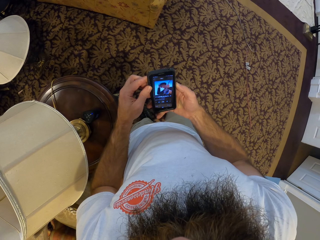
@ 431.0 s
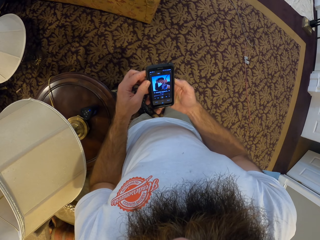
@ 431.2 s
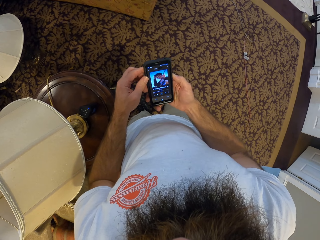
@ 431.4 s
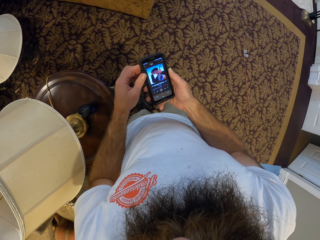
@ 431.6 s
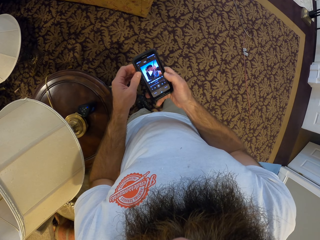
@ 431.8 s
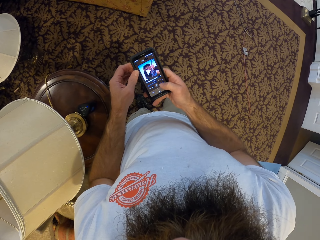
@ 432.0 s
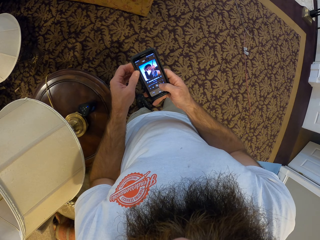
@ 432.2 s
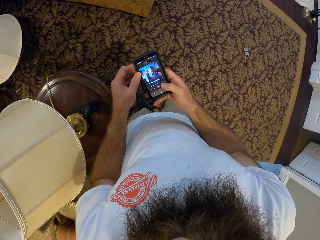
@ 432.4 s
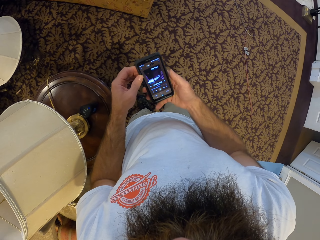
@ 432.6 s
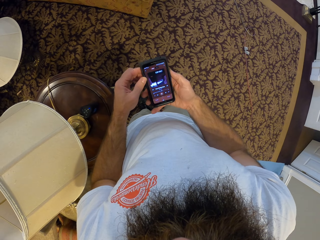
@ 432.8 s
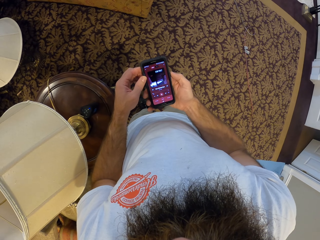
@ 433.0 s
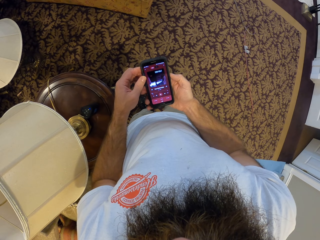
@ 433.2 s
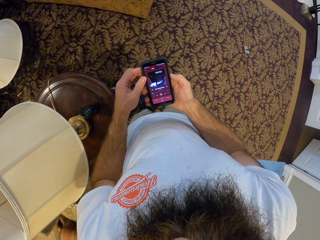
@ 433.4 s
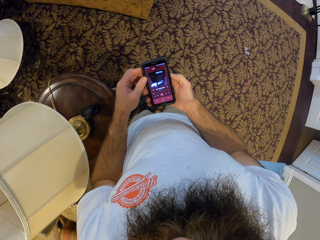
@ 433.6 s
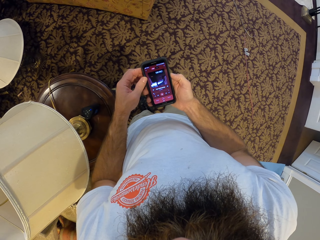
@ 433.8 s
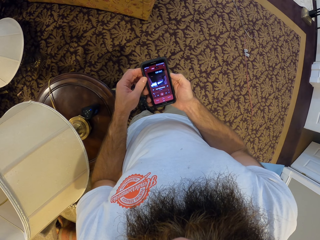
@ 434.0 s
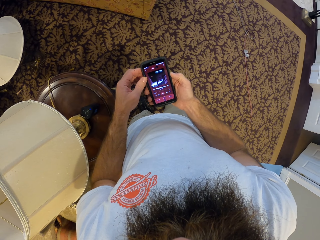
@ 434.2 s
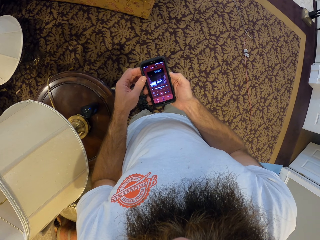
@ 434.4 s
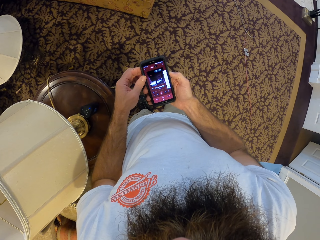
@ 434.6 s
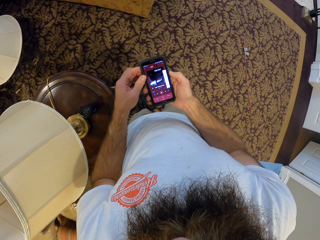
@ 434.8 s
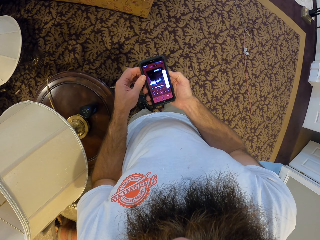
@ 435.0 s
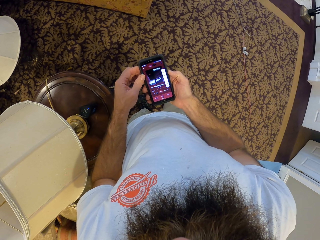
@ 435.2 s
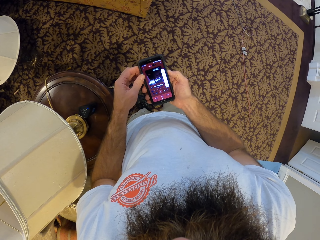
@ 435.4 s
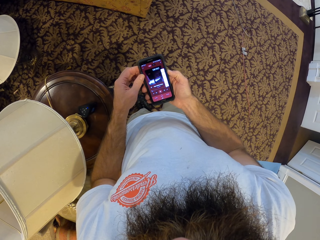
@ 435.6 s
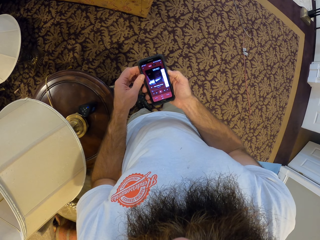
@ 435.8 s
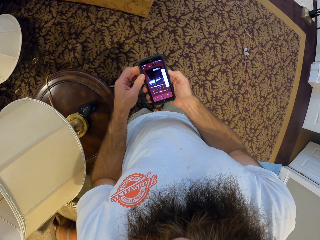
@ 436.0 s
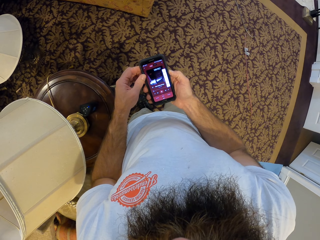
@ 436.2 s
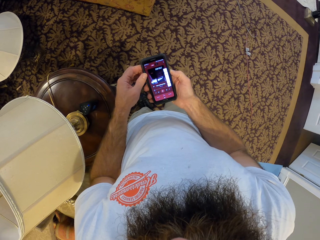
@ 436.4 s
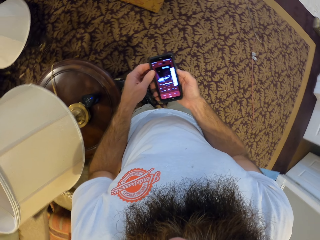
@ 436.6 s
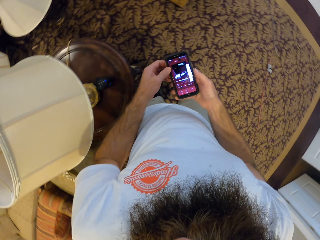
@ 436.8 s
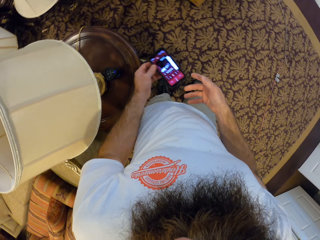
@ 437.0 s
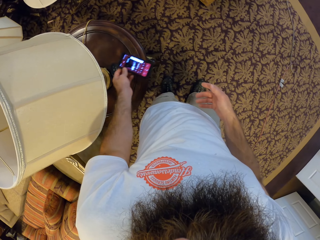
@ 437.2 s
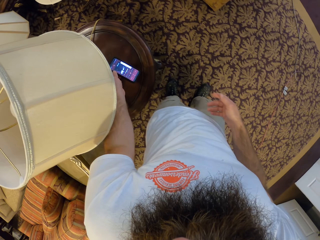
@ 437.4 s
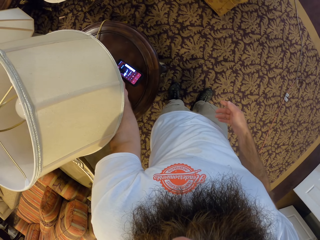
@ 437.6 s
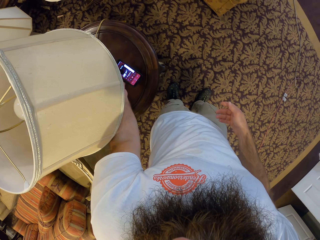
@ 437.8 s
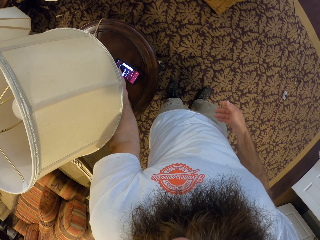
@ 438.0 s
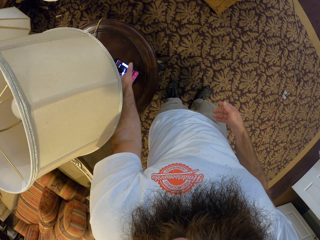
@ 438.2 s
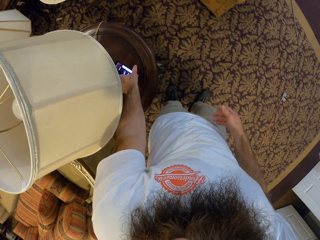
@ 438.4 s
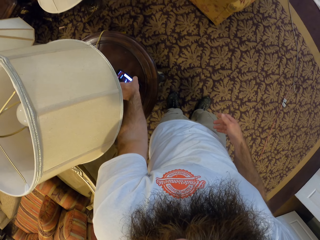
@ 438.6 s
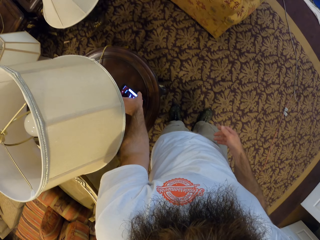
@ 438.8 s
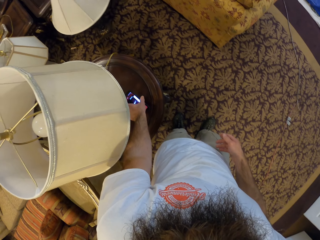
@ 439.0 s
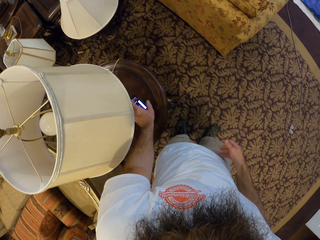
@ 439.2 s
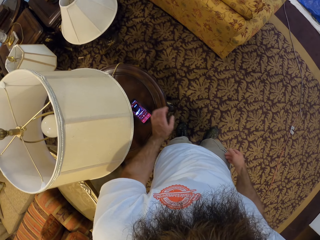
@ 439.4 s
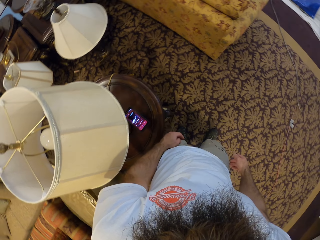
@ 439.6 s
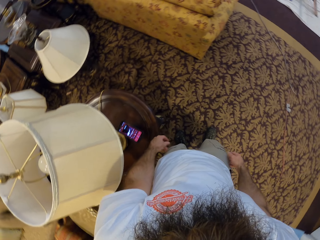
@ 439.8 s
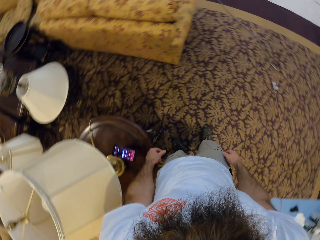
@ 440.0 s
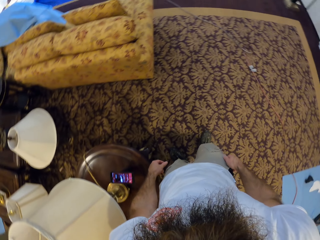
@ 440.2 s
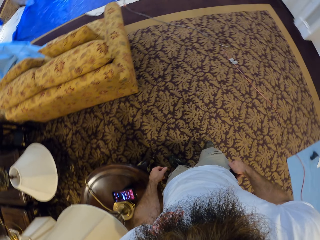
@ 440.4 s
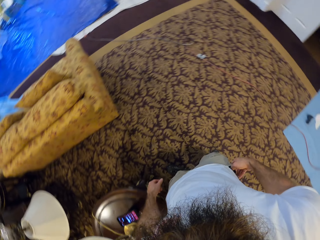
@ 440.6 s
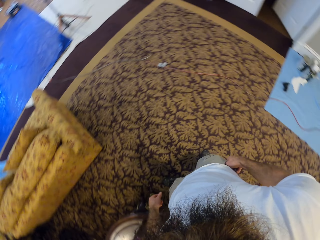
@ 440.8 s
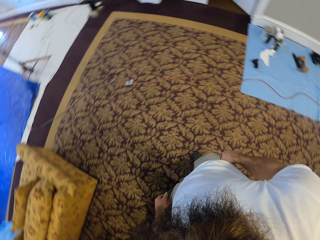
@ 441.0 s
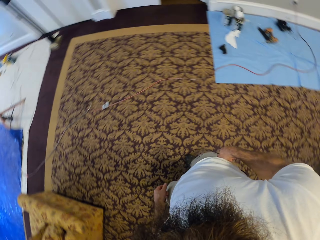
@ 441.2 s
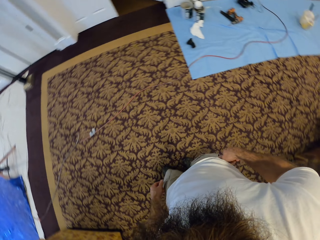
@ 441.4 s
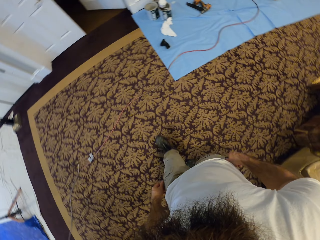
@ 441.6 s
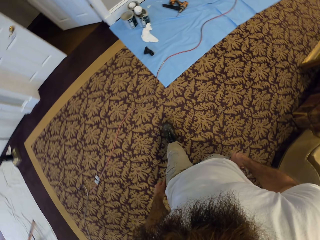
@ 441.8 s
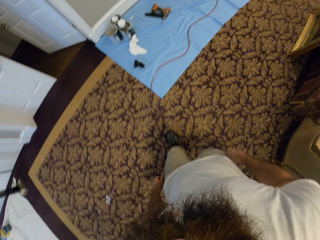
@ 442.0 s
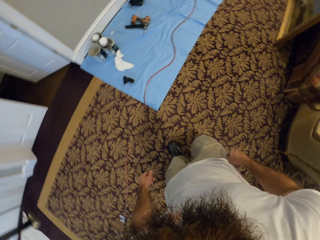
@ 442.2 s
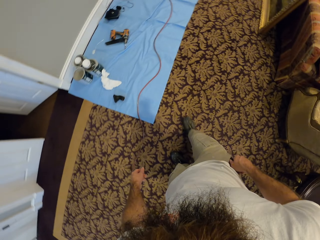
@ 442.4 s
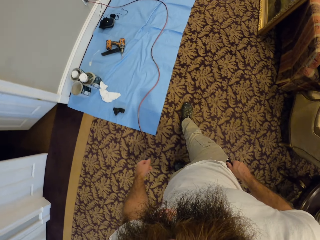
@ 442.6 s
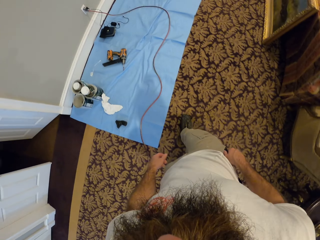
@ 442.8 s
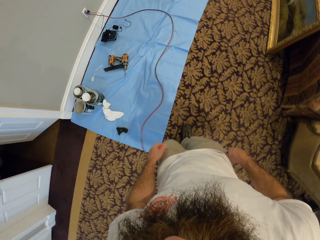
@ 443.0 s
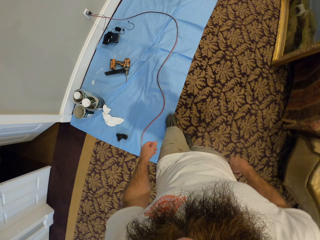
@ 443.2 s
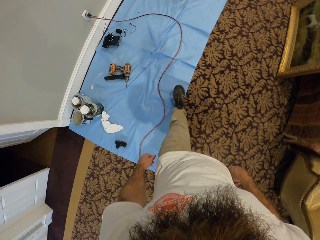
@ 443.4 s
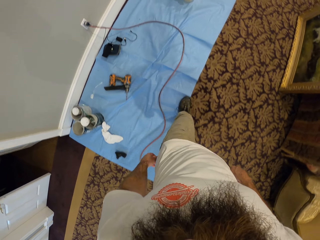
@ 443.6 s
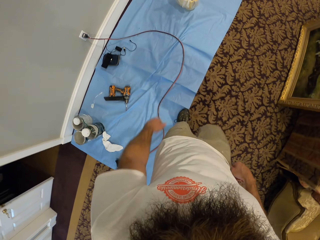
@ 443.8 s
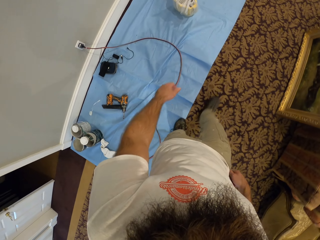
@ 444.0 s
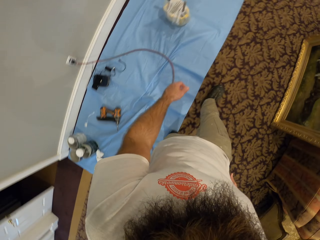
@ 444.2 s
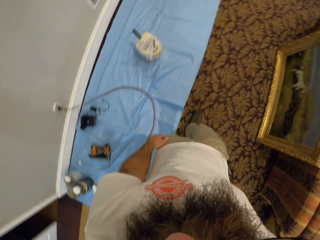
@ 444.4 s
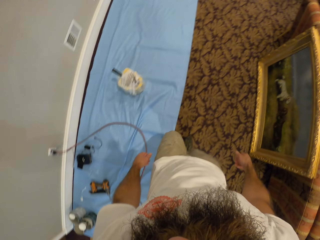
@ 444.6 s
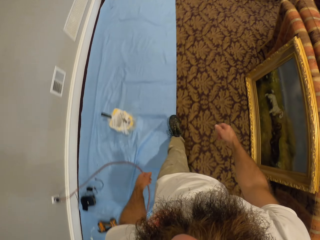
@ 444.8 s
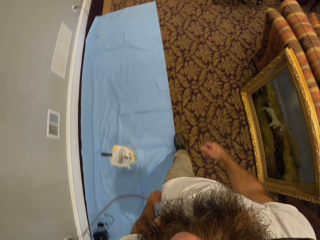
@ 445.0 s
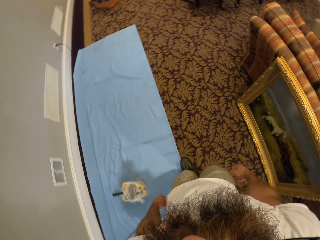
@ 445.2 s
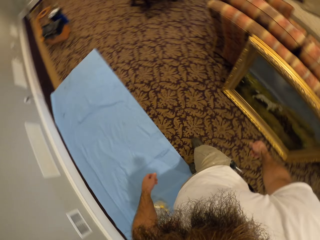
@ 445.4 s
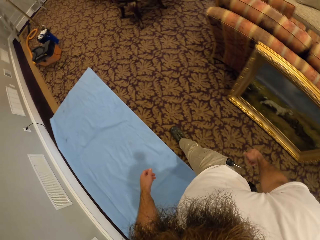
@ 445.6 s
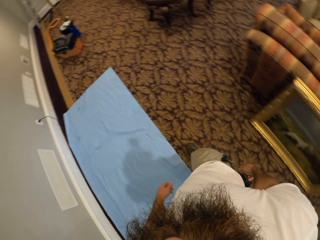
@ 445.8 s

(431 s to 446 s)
The camera wearer operates the phone. He drops the phone on the table lamp with his left hand. He turns back and walks forward.

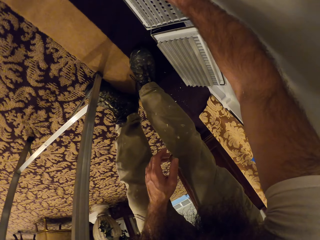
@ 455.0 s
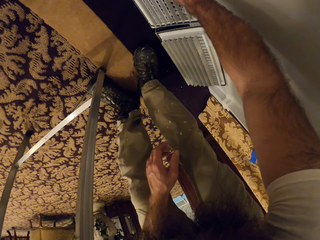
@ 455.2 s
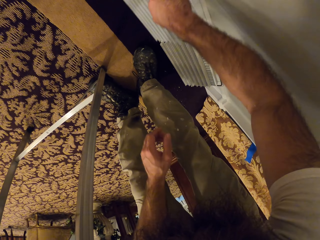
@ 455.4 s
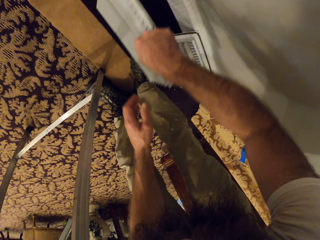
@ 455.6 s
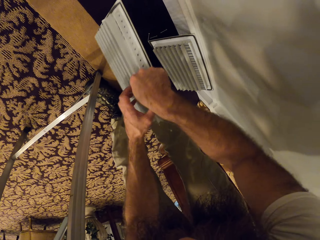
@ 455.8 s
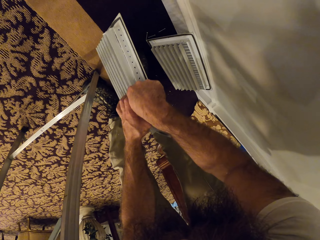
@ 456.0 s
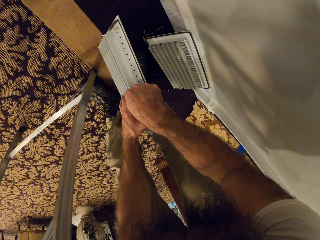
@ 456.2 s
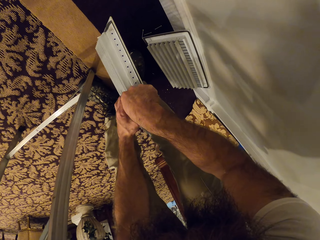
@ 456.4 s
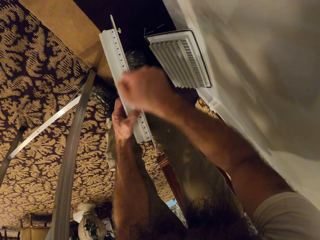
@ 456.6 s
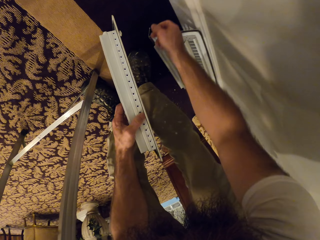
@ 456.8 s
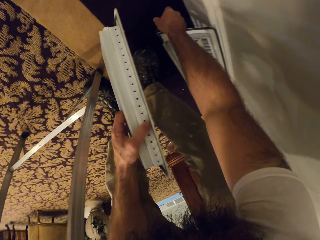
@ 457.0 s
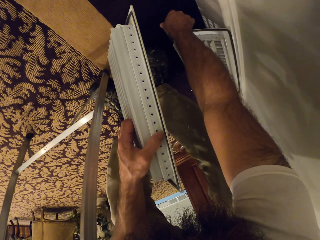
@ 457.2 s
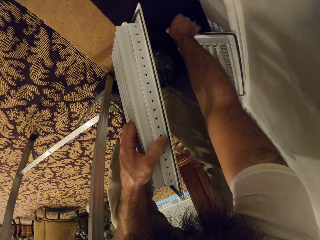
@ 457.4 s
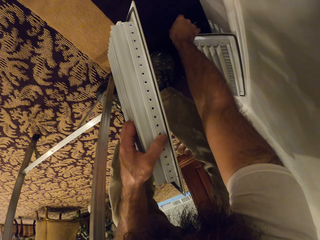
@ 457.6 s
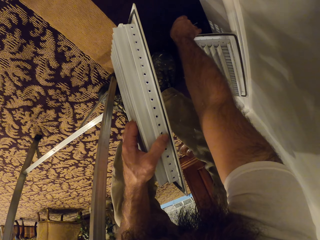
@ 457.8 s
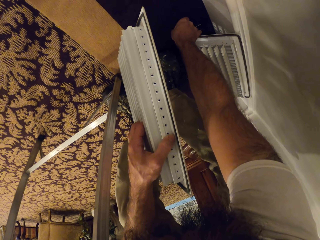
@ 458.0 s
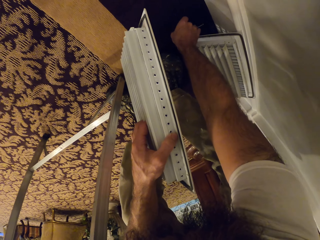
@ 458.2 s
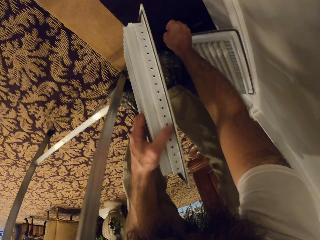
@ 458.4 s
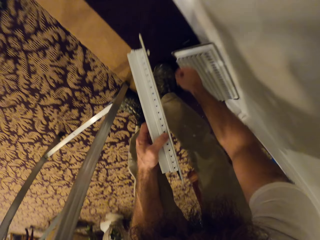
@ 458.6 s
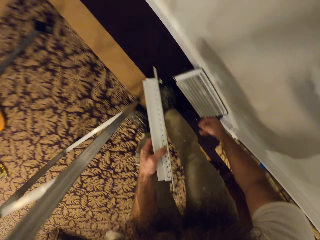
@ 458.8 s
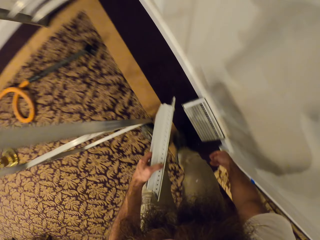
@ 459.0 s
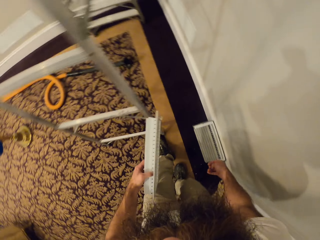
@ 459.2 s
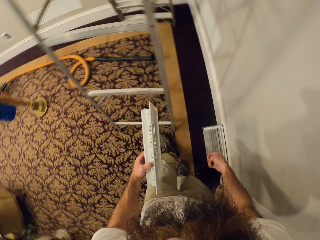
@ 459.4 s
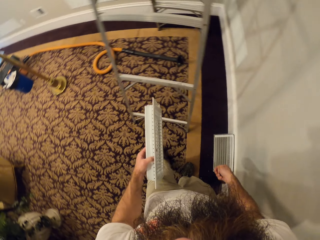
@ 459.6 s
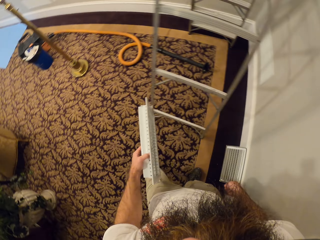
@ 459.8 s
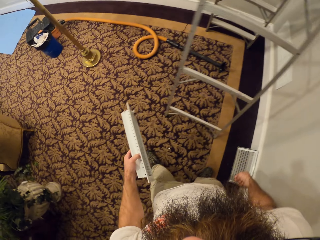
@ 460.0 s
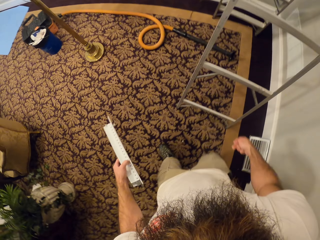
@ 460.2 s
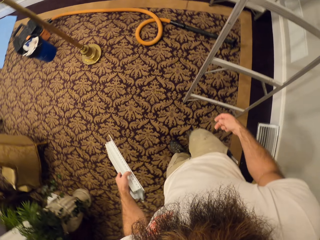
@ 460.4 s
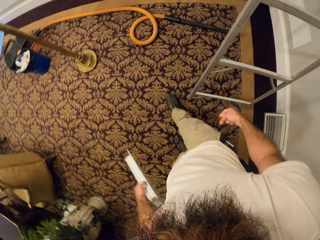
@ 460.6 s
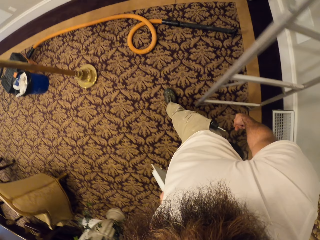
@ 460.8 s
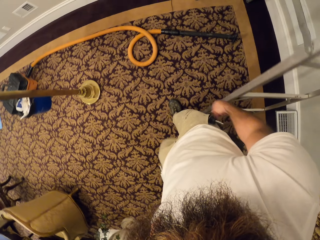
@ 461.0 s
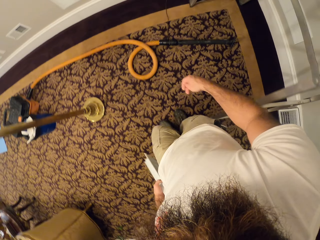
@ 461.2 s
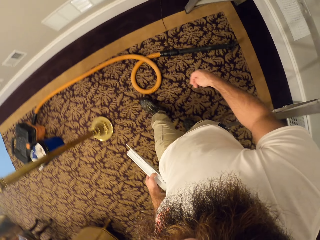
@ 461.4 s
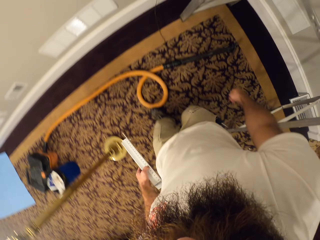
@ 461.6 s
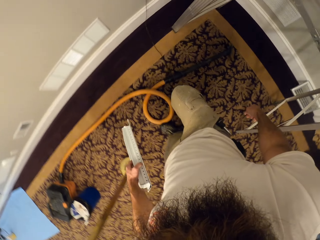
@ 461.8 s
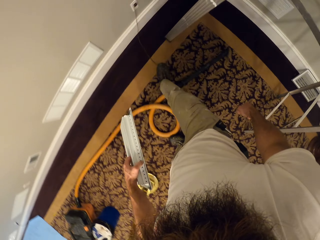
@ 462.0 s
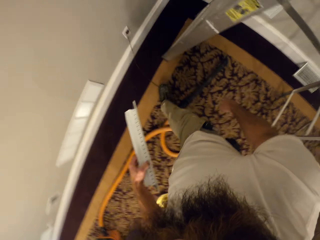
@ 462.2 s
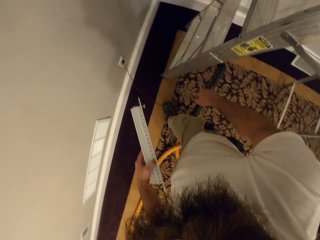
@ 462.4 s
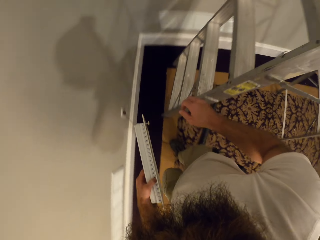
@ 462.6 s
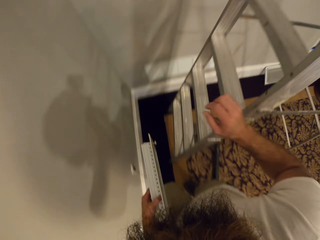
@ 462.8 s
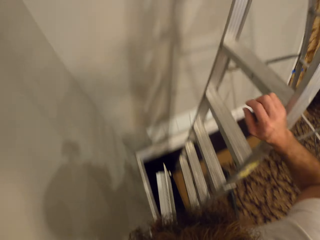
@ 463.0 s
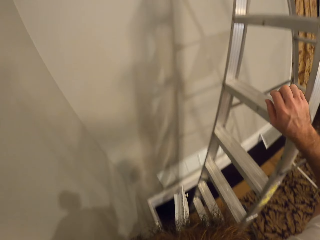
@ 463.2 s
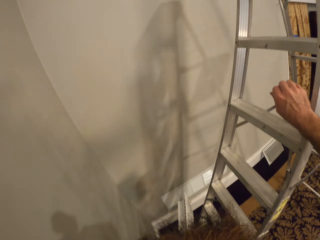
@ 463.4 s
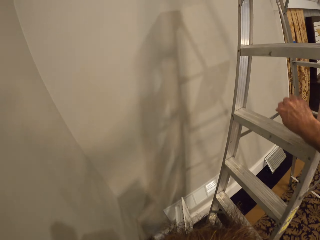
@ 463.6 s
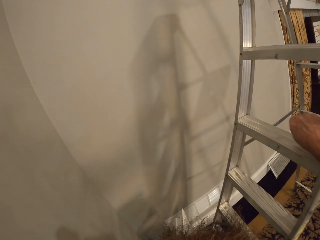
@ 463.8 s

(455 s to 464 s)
The camera wearer picks up an air vent cover from the carpet with his right hand. He passes the air vent cover from his right hand to his left hand. He picks up some screws from the carpet with his right hand. He walks forward. He turns right.
